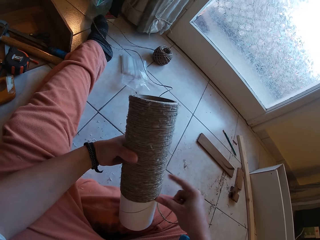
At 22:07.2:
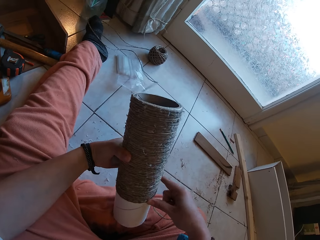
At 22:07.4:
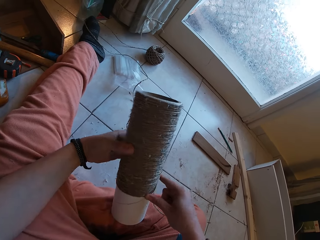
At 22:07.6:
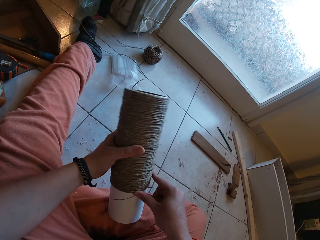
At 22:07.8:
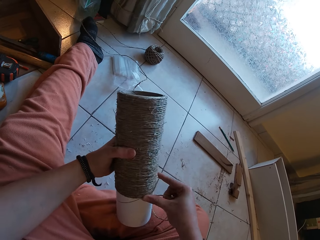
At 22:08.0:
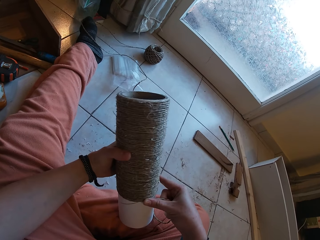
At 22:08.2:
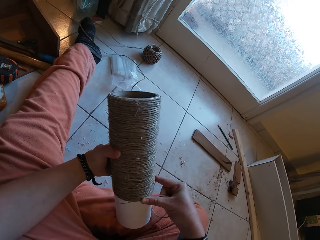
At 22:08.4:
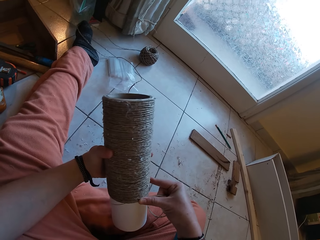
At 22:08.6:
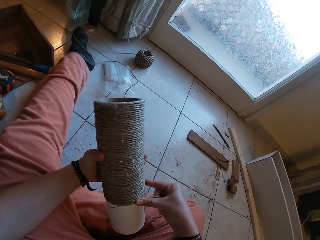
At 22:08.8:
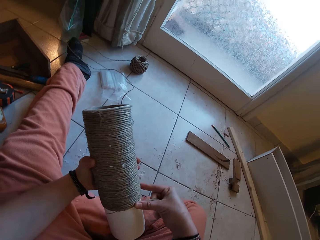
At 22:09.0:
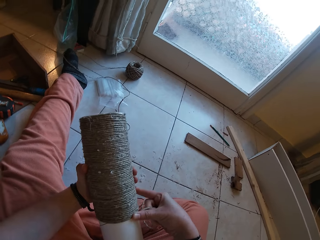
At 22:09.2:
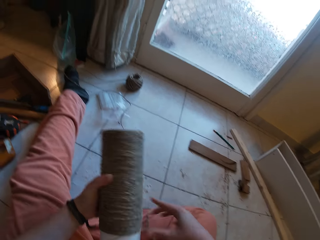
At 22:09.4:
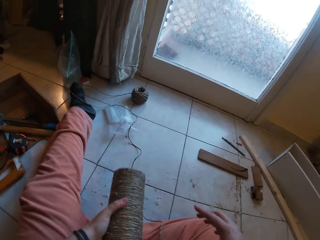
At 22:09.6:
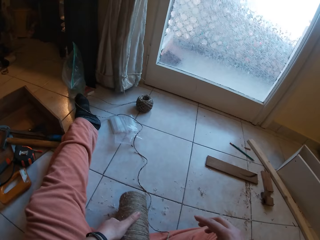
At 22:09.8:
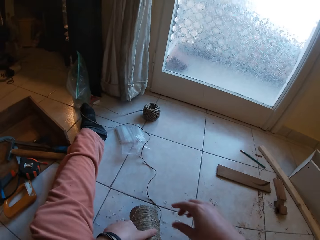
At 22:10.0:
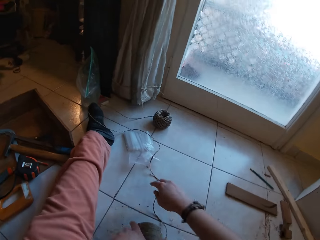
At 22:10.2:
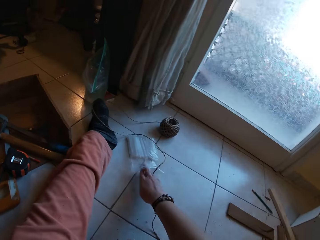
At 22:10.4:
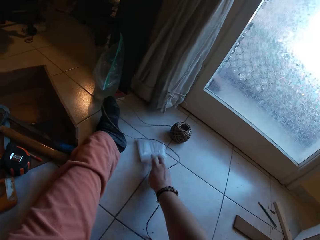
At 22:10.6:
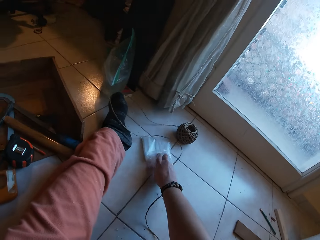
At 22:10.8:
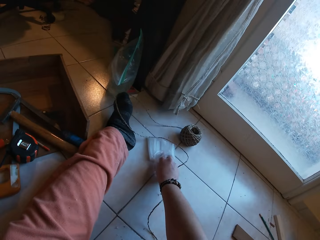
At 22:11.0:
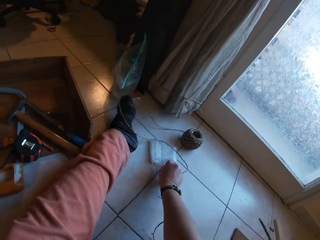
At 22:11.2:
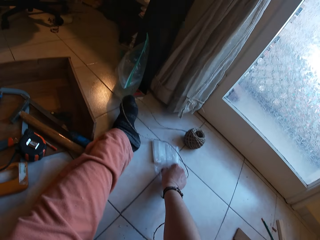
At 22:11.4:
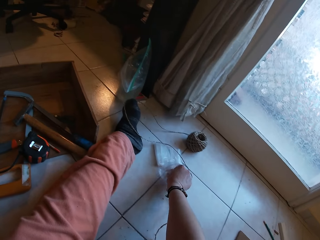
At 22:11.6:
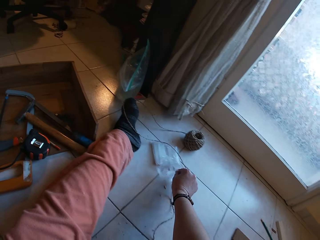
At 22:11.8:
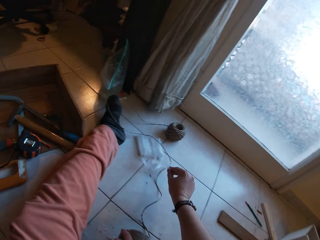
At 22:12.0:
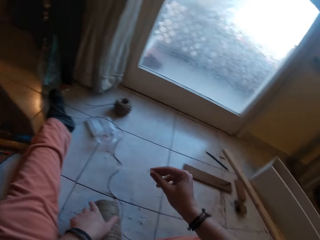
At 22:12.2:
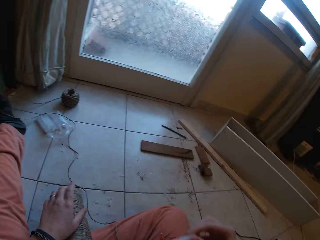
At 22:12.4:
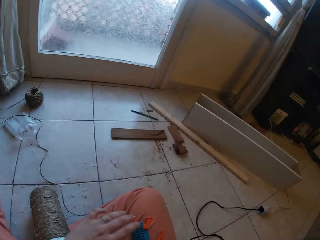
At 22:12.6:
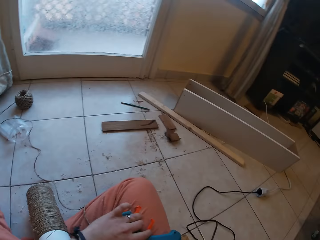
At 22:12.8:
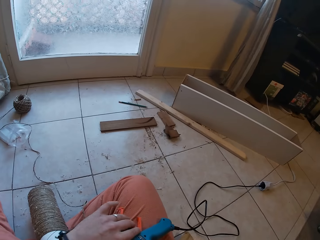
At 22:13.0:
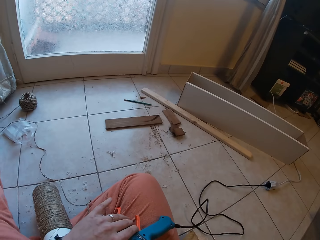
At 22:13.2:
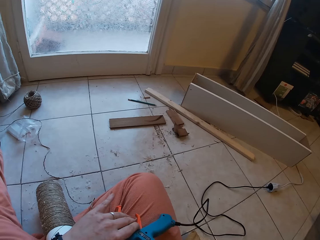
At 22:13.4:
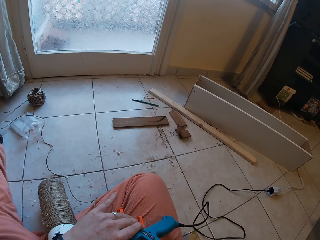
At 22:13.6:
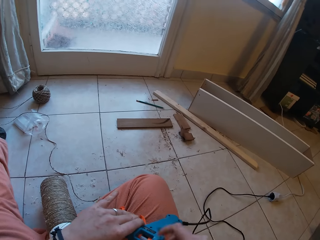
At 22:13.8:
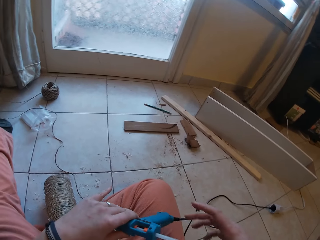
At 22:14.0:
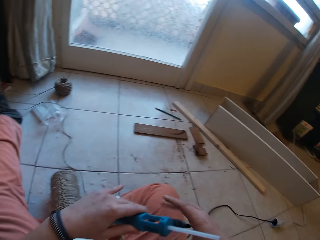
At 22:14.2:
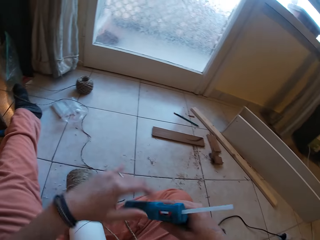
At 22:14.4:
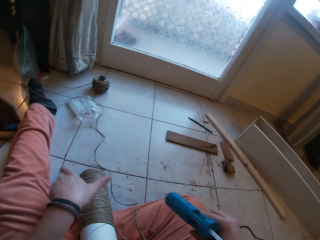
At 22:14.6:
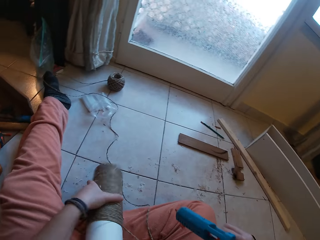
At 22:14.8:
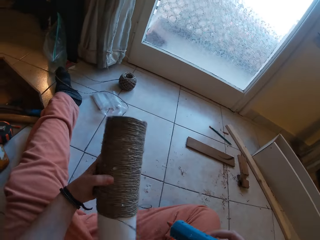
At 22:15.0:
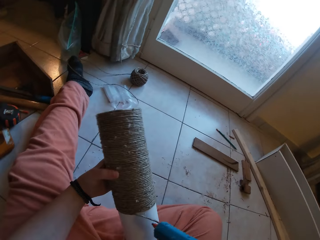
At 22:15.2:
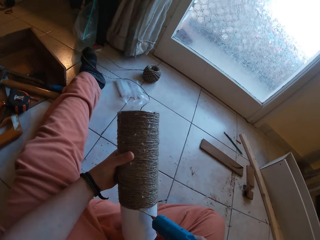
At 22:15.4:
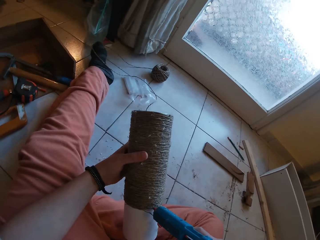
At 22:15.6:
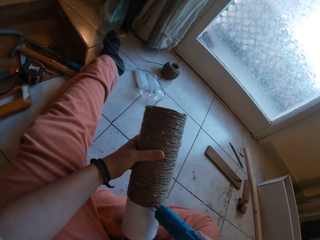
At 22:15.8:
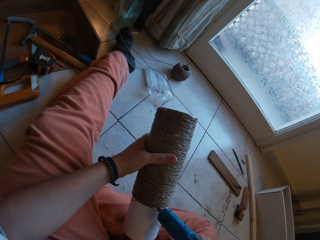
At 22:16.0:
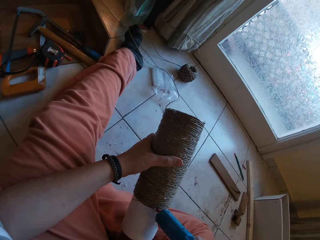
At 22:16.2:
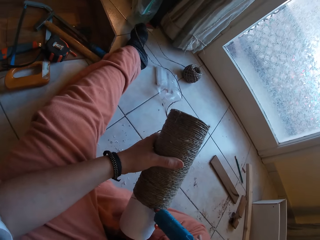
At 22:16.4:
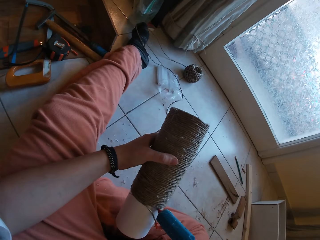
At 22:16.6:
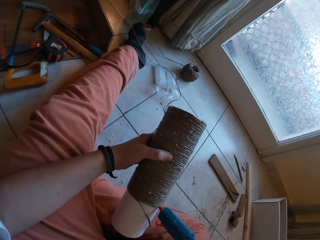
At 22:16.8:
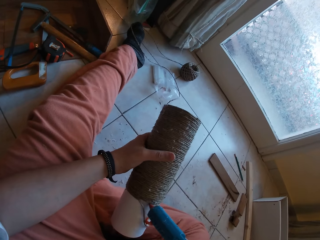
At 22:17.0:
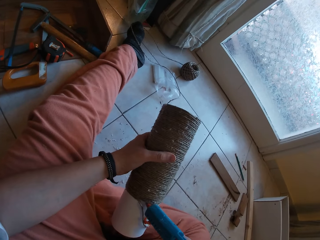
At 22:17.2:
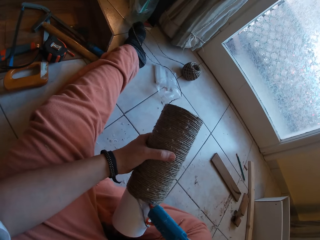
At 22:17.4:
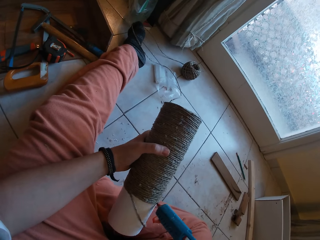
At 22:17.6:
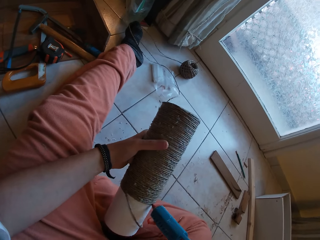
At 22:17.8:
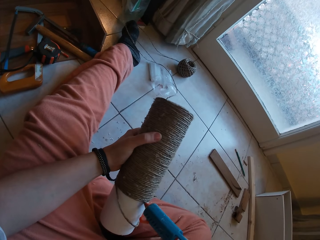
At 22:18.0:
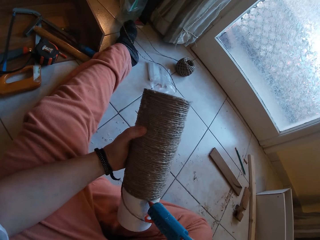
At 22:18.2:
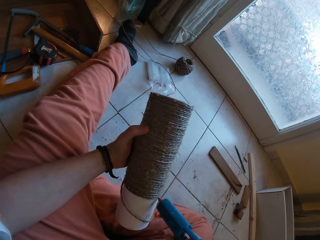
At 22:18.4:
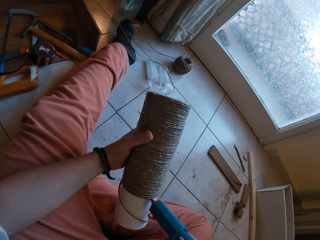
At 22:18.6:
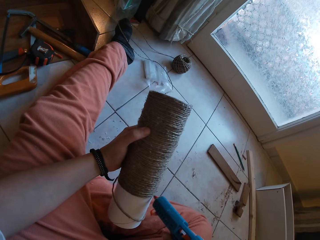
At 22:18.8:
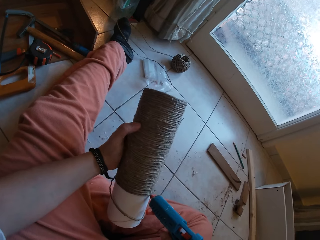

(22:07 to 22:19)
The camera wearer drops the craft on the floor with her left hand. She picks a glue candle from the nylon pack with her right hand. She picks the glue gun from her lap with her left hand. She inserts the glue candle in the glue gun with her right hand. She passes the glue gun to her right hand with her left hand. She picks the craft from the floor with her left hand. She applies glue on the craft with the glue gun in her right hand.

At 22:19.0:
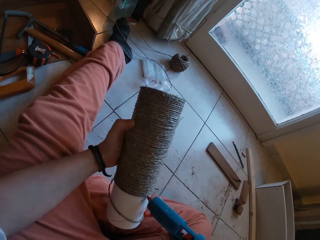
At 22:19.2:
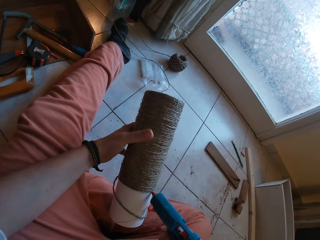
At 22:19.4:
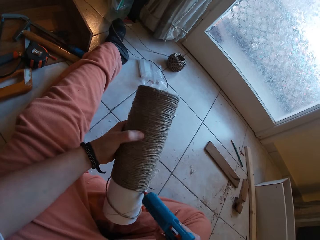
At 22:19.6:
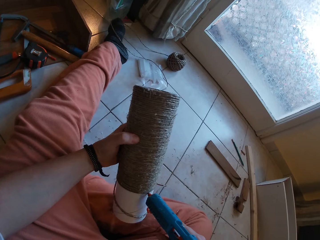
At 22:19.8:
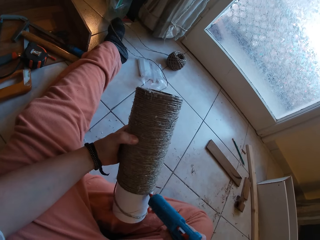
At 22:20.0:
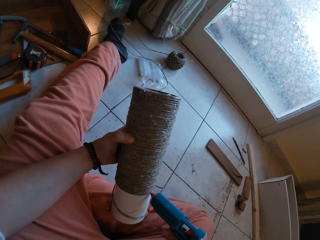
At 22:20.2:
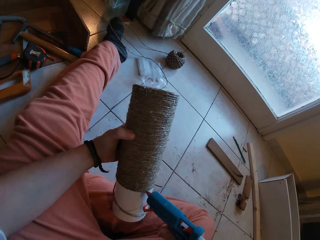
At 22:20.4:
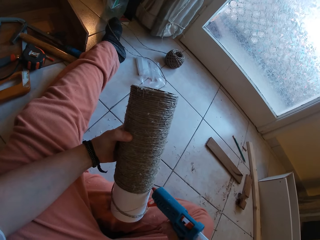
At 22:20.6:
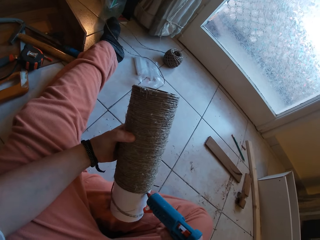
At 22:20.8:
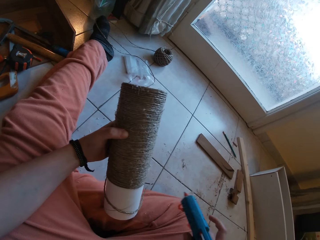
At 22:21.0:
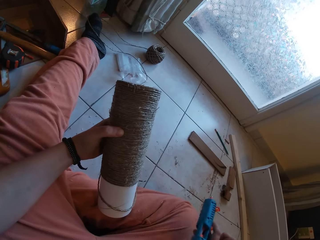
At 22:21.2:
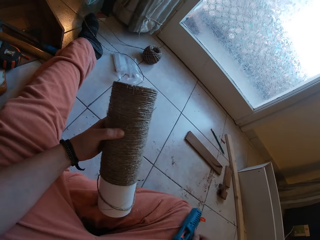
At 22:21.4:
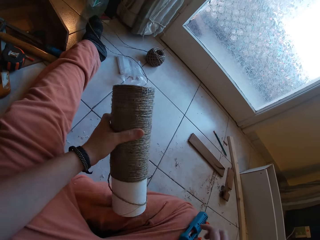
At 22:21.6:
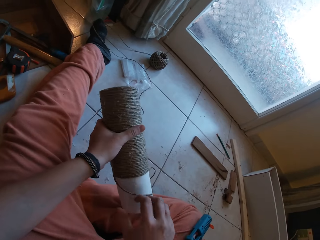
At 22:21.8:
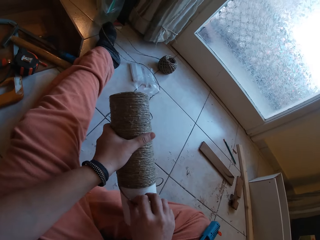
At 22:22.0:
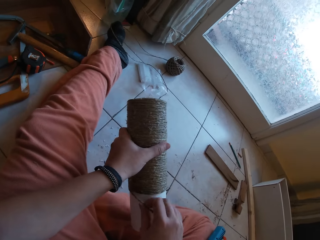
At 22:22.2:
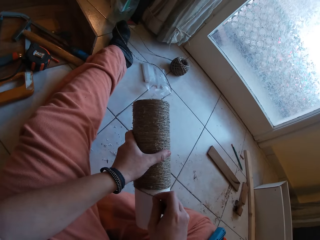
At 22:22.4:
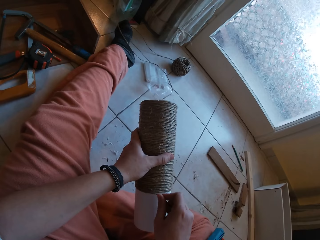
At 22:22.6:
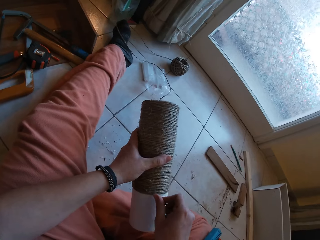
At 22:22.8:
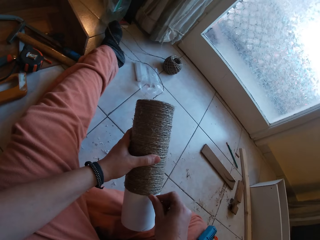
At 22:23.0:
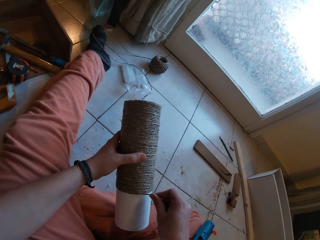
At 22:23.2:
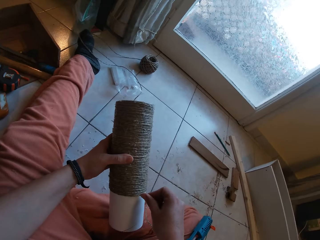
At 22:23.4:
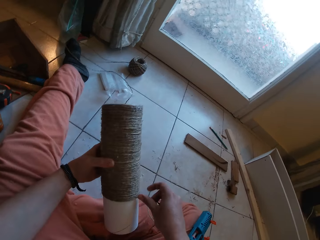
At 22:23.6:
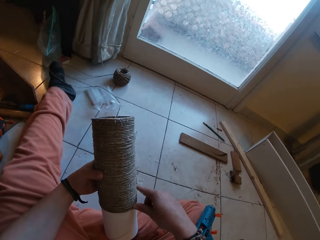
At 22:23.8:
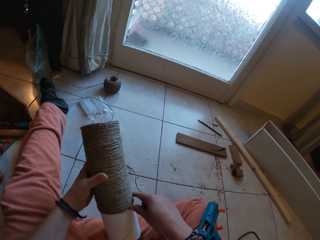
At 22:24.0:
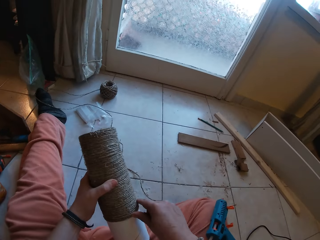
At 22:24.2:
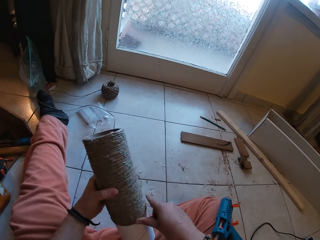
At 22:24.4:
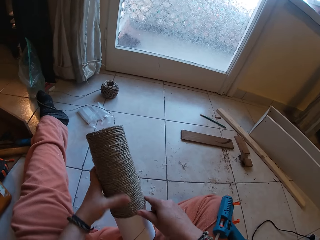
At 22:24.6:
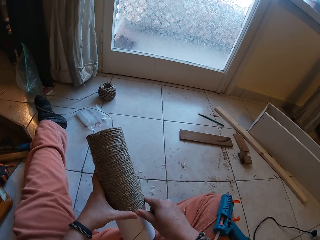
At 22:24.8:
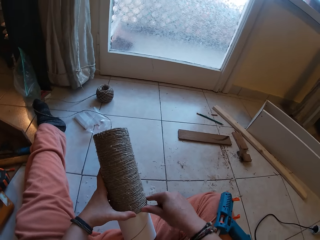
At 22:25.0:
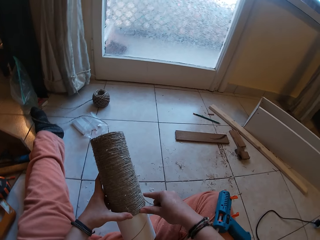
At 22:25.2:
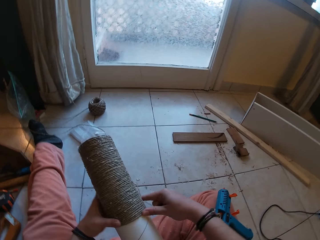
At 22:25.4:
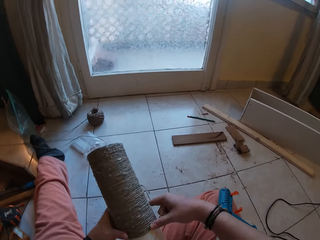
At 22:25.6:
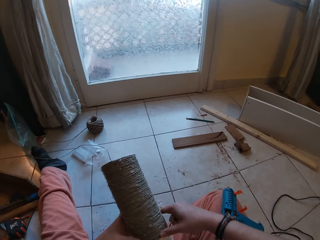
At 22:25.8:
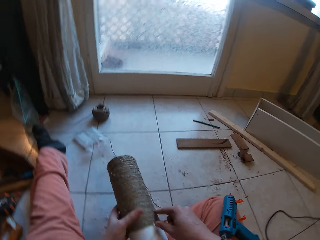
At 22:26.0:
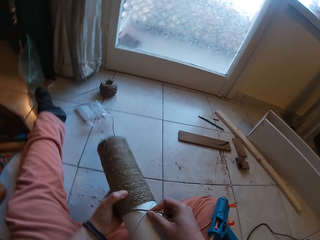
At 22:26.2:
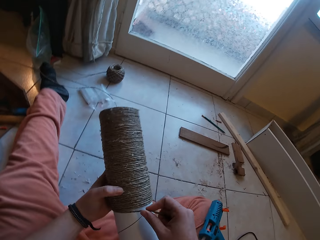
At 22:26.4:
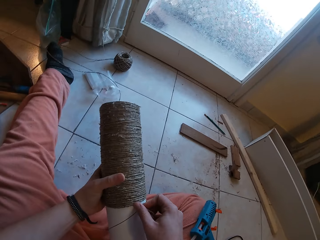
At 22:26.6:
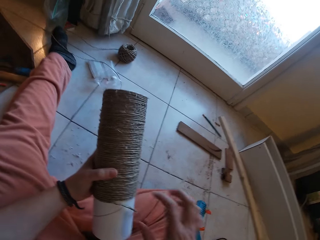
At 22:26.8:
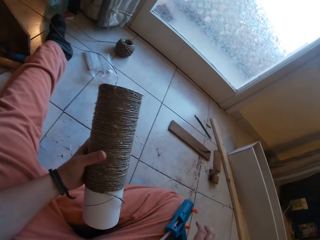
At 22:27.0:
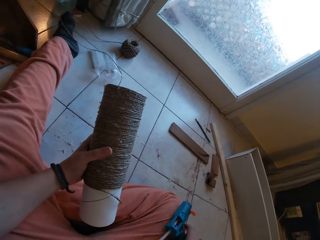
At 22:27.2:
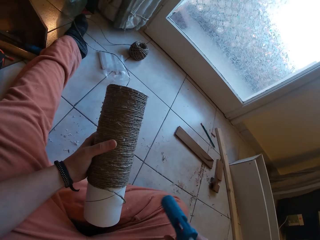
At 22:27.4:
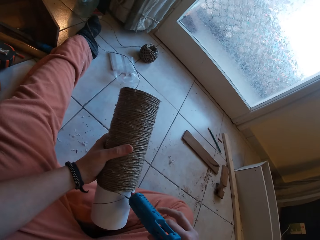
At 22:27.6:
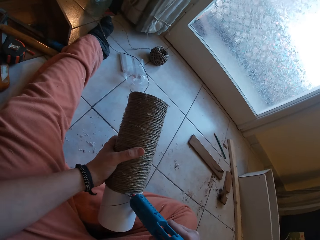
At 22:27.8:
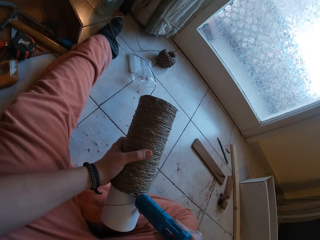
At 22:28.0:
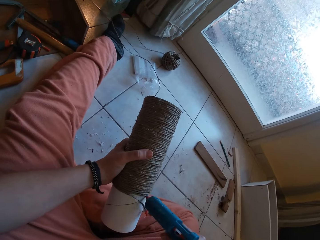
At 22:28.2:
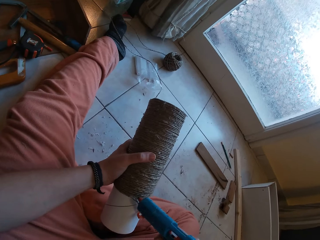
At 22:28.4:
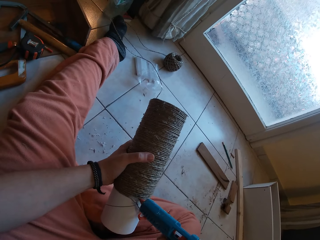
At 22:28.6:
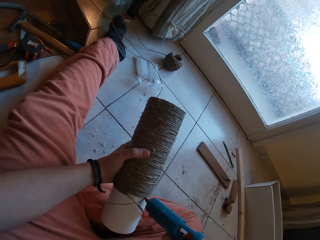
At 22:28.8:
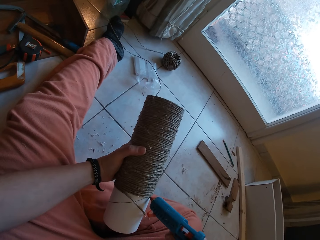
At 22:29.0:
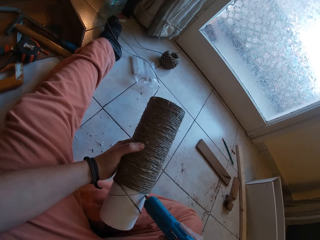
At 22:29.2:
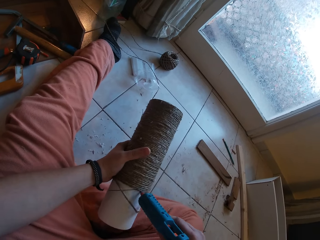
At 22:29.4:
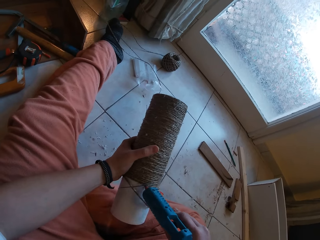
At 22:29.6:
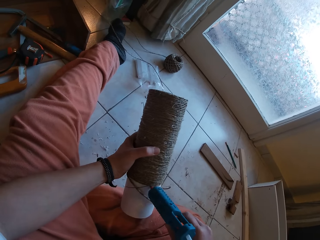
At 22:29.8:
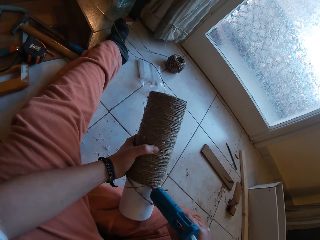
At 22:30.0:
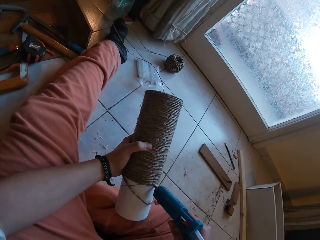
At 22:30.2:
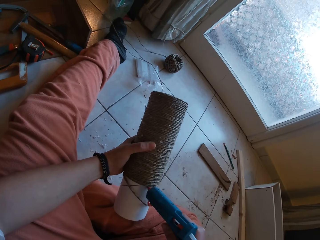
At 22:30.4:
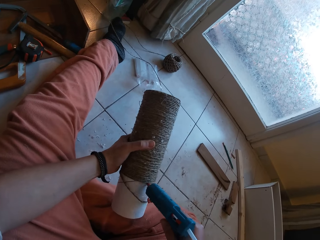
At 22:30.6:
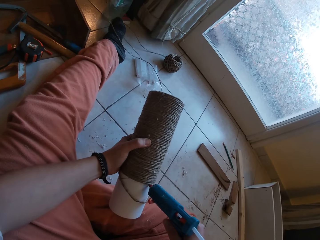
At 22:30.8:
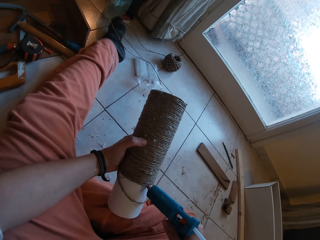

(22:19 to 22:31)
The camera wearer drops the glue gun on her lap with her right hand. She gums the rope on the craft with both hands. She picks the glue gun from her lap with her right hand. She applies glue on the craft with the glue gun in her right hand.
